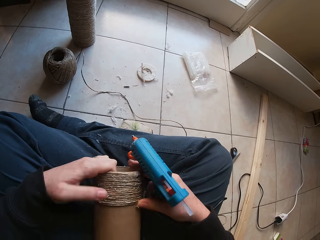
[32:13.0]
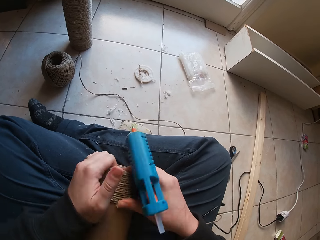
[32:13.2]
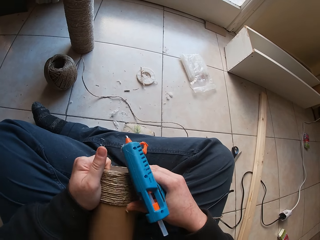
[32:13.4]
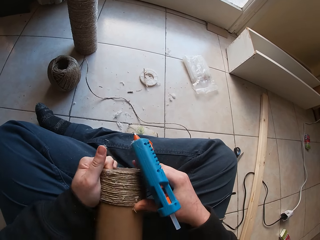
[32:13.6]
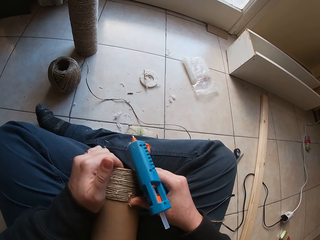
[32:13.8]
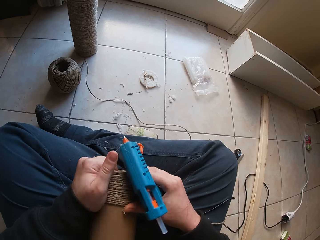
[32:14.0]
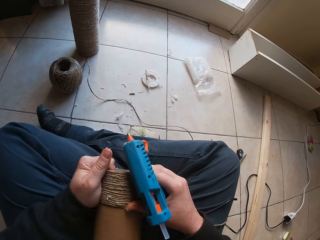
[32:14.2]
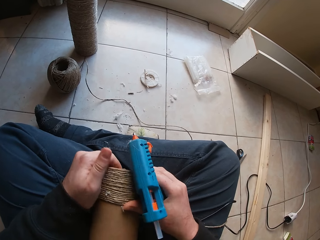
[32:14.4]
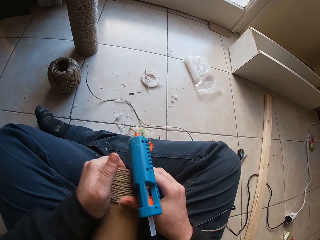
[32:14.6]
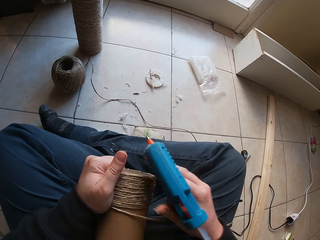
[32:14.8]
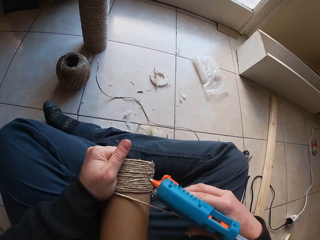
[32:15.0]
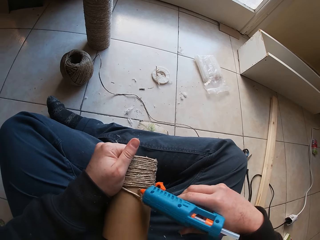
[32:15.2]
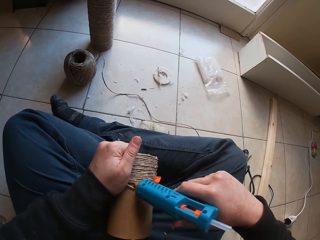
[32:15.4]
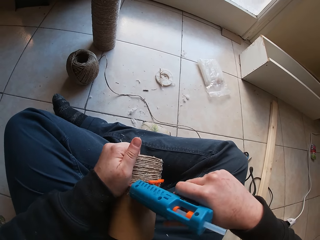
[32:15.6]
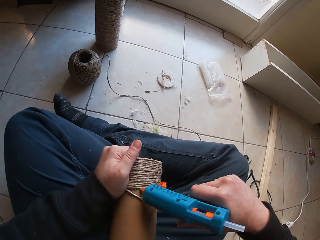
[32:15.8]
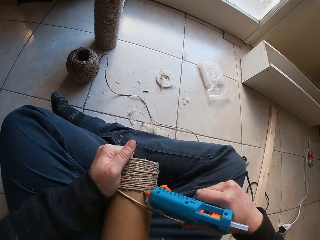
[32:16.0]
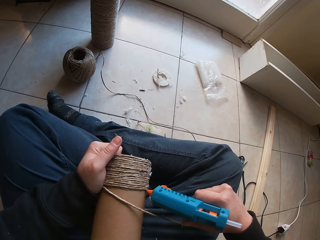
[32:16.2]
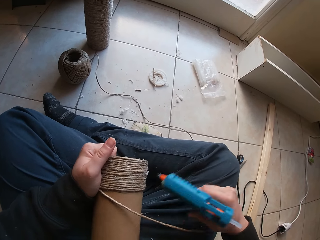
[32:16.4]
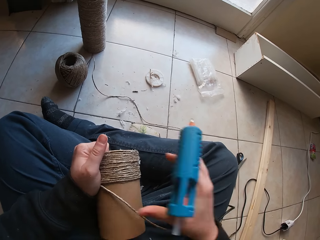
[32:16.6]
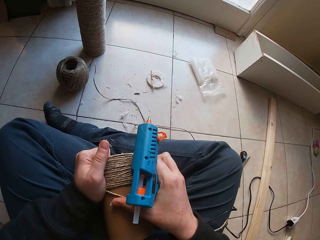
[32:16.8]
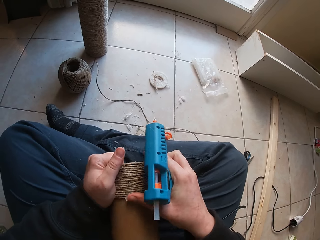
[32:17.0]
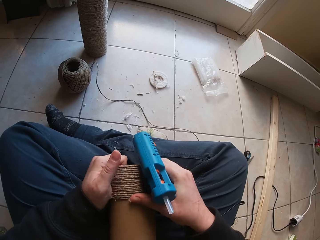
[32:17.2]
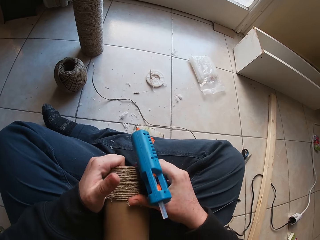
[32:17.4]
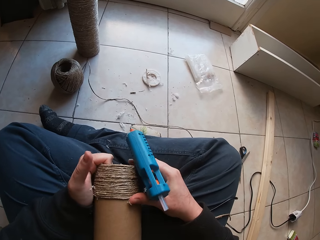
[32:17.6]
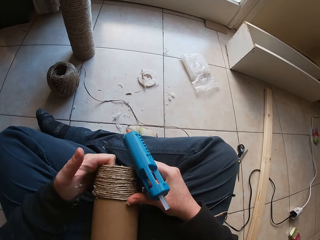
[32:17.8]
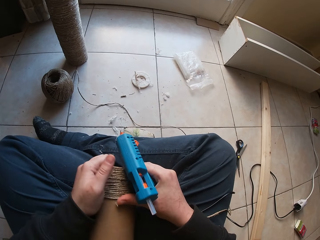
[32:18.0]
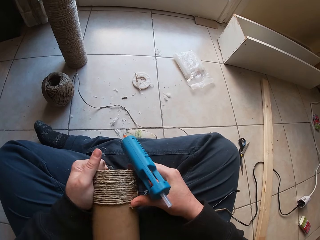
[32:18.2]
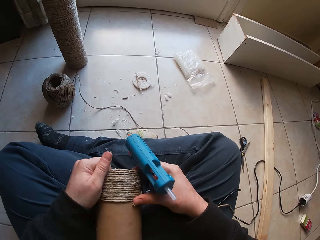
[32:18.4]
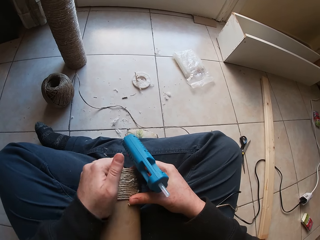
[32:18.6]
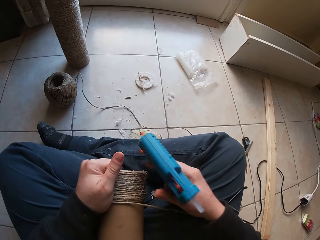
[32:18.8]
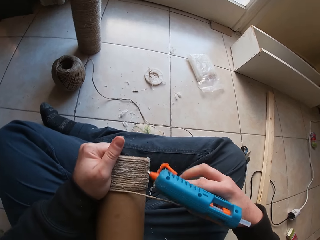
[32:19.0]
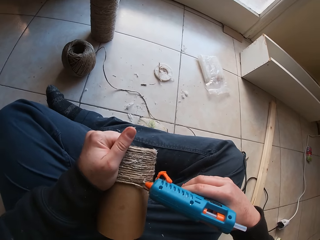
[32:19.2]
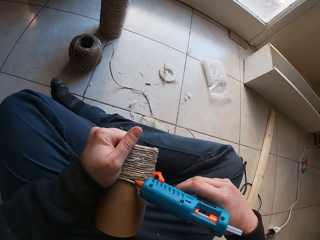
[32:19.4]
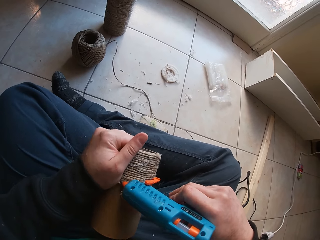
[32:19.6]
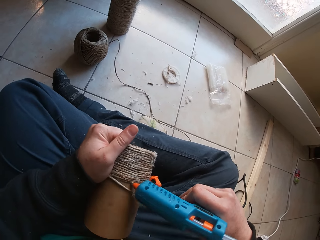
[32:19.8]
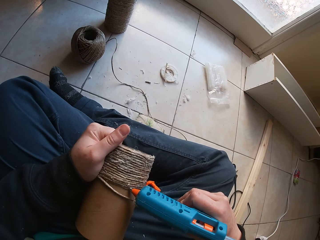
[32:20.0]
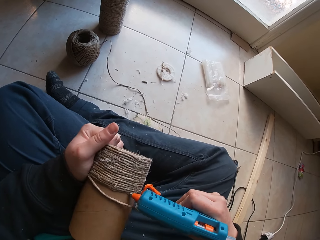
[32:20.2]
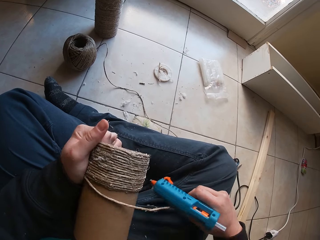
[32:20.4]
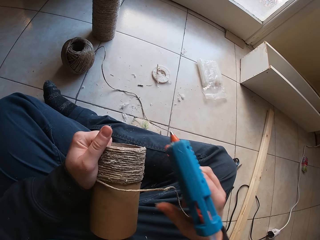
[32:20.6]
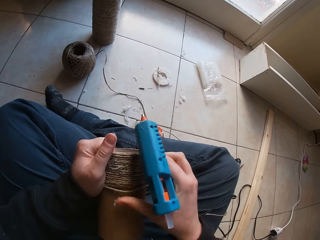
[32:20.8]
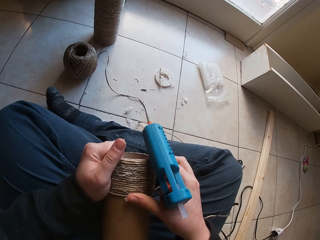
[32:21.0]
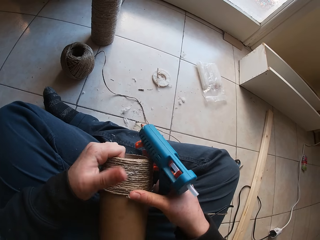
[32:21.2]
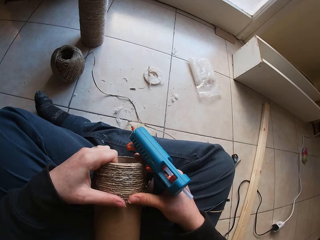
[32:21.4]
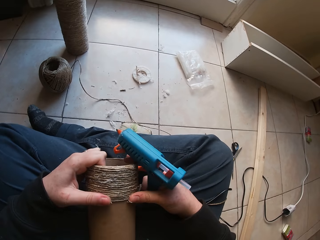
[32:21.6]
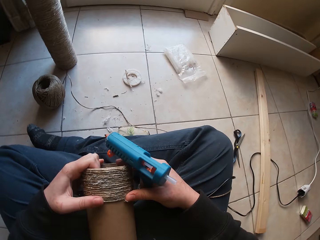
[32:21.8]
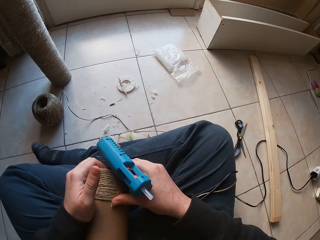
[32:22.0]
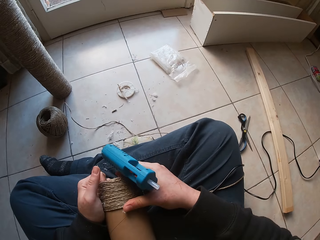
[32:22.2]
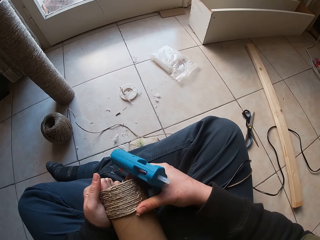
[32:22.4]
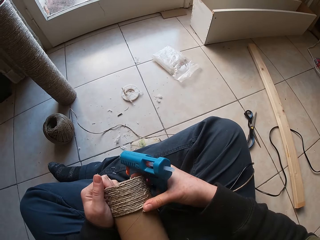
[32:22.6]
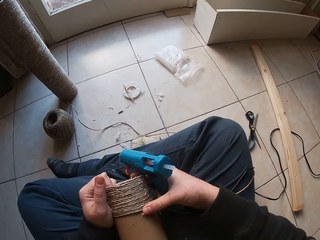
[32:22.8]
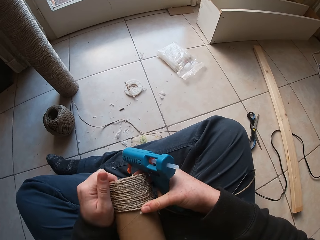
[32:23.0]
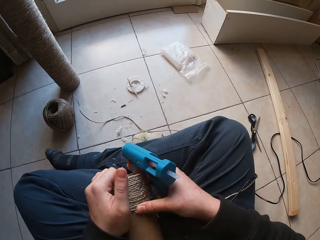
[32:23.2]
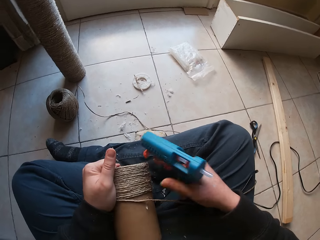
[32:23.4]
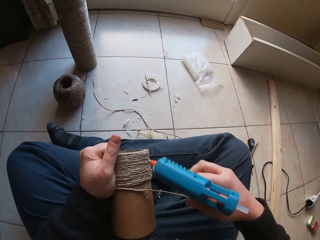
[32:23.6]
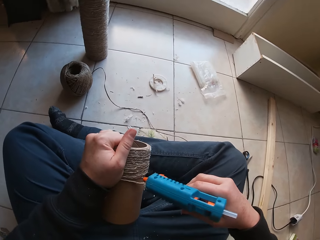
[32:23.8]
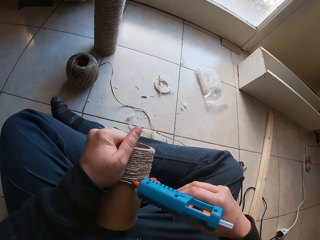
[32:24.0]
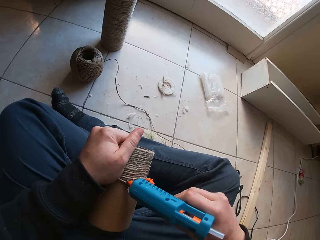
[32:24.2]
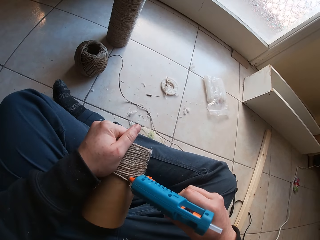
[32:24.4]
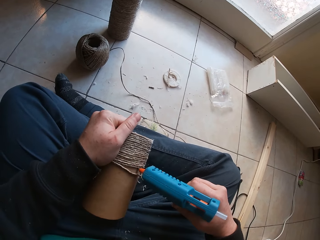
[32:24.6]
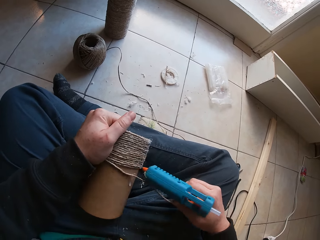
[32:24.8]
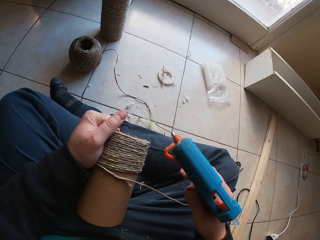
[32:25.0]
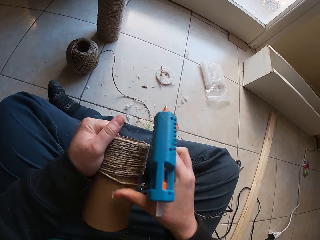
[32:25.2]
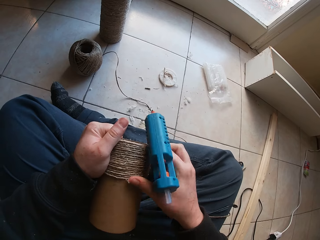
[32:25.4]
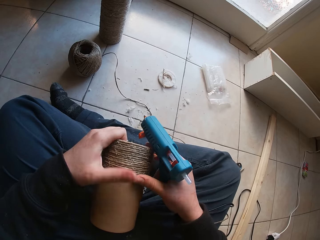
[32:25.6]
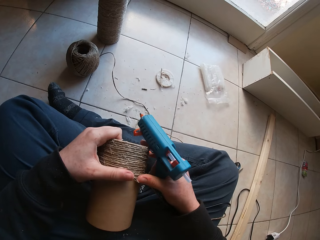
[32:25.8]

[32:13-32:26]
The camera wearer touches a driller. They touch a rope. They touch the driller. They touch the rope. They touch the driller.

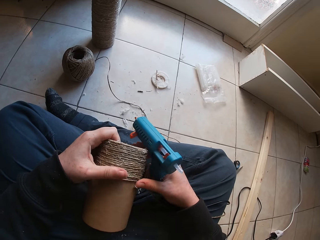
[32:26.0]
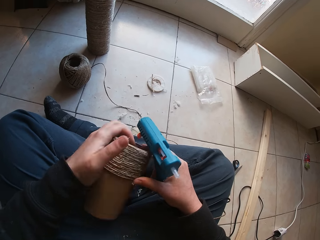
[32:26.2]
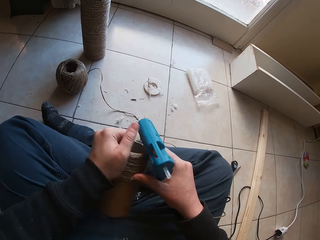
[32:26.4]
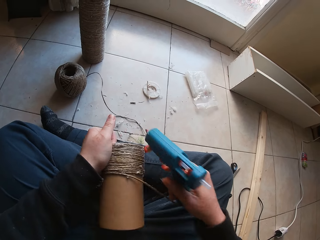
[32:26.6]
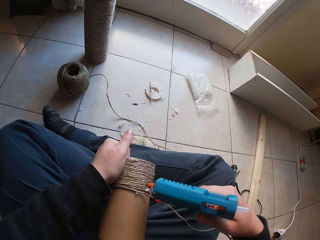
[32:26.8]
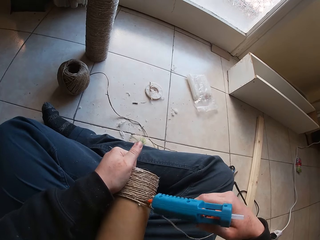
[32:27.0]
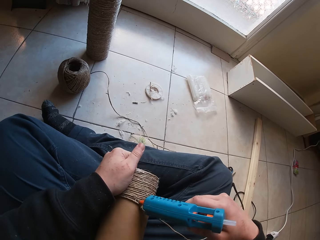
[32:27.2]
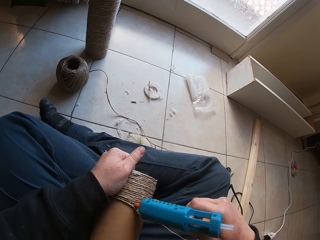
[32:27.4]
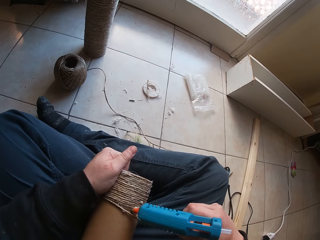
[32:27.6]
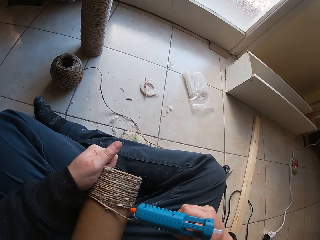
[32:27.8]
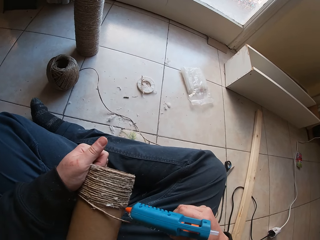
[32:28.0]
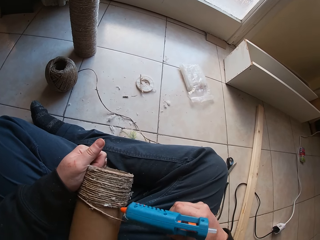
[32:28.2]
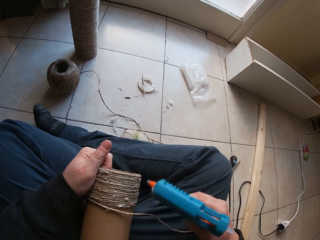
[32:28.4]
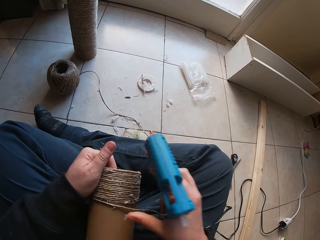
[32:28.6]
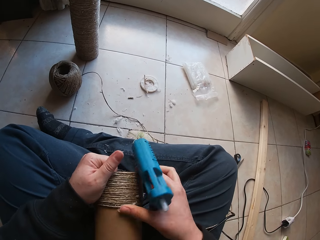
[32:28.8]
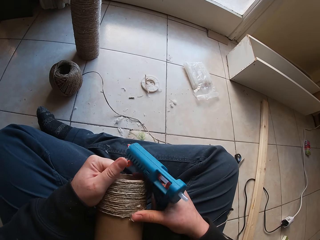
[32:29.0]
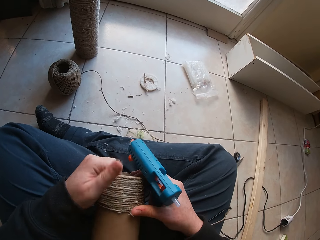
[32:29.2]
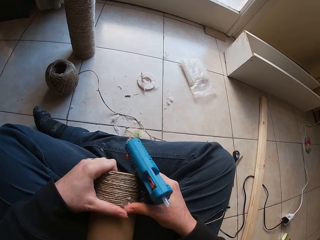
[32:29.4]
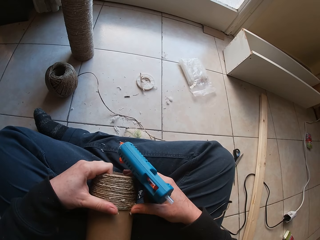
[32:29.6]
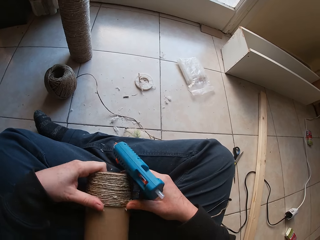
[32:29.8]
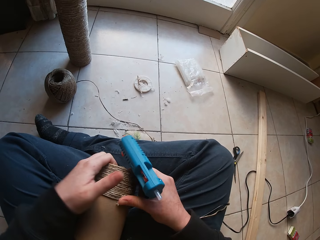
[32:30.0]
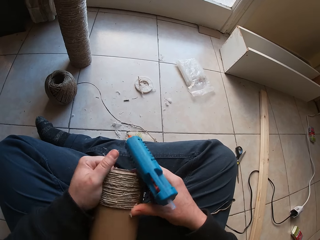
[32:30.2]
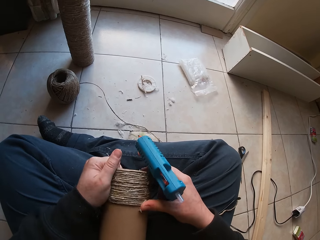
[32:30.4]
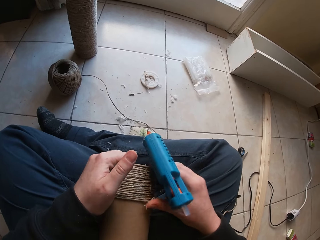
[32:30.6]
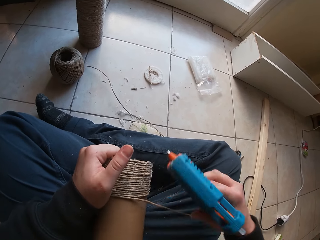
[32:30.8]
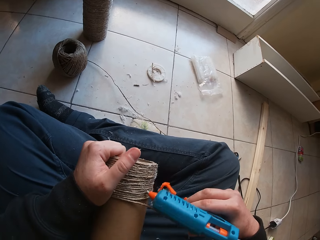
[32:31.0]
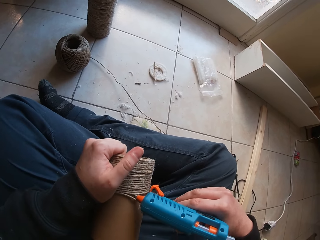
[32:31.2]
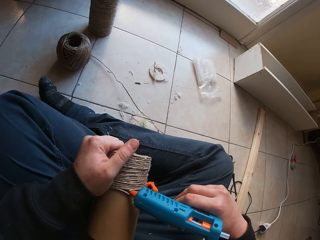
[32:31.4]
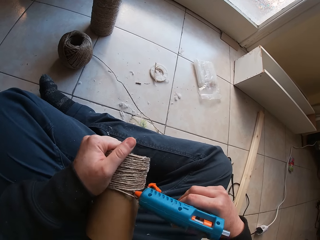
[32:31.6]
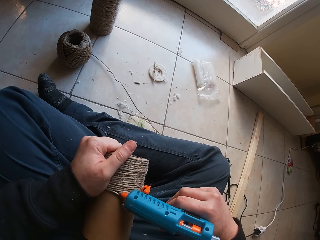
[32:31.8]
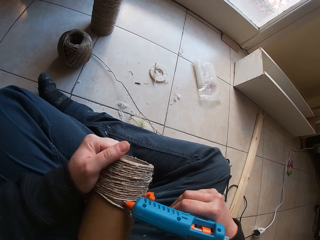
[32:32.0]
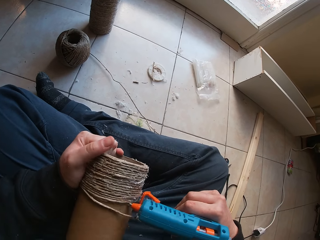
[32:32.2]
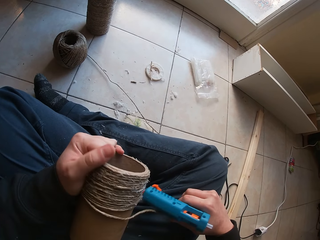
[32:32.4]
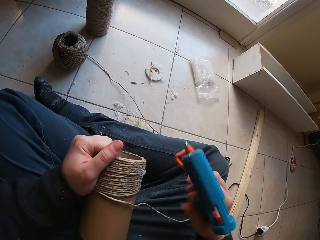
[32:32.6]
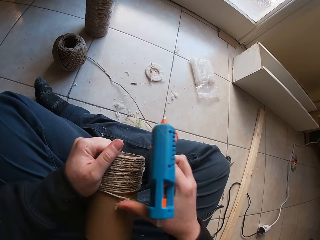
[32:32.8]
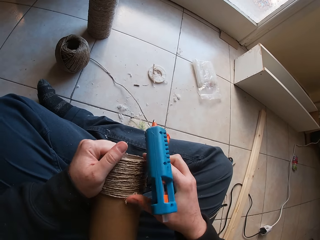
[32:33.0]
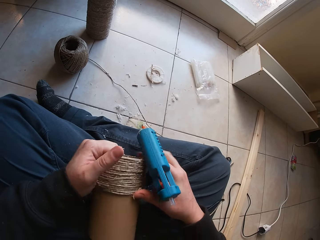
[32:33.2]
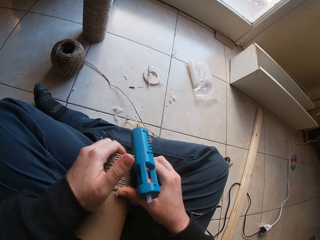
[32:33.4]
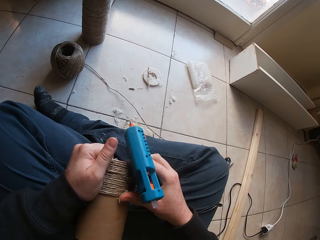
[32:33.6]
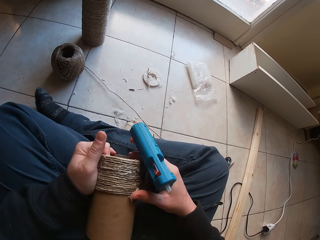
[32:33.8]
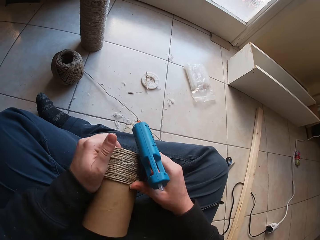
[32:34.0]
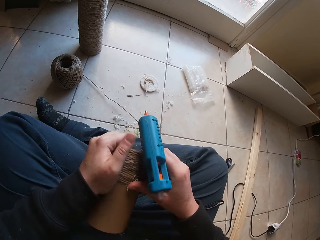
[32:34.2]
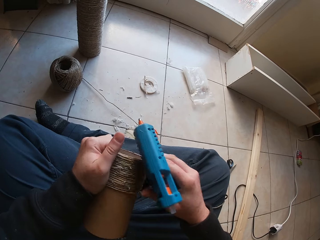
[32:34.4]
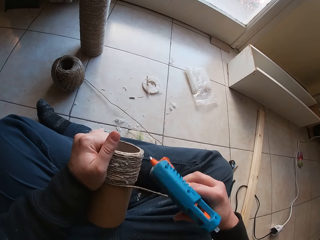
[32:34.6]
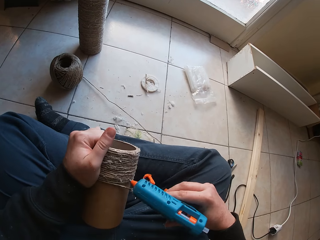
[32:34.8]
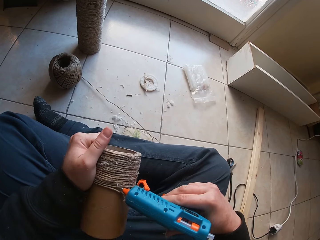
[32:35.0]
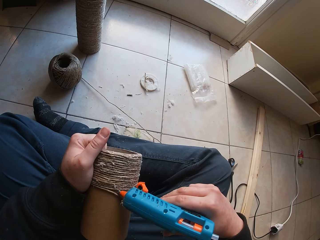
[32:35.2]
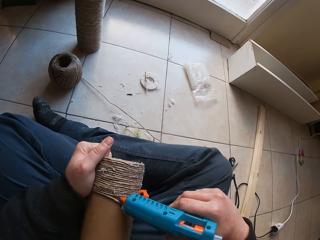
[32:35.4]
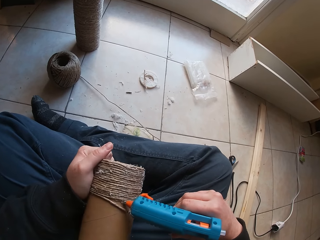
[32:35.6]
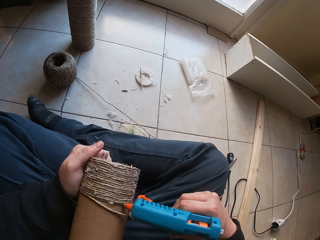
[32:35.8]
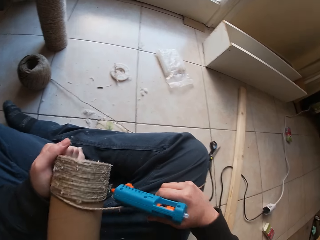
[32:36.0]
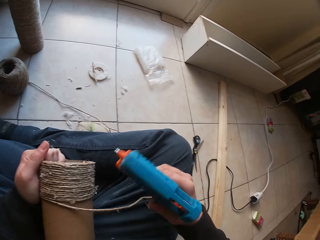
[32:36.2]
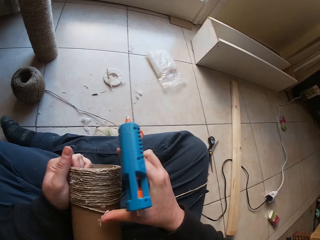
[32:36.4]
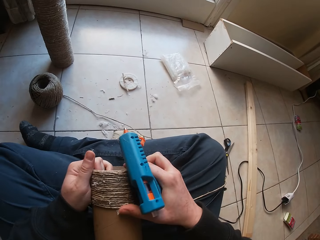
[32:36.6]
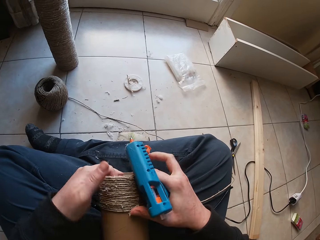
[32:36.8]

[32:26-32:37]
The camera wearer touches a rope. They touch a driller. They touch the rope. They touch the driller. They touch the rope. They touch the driller.
